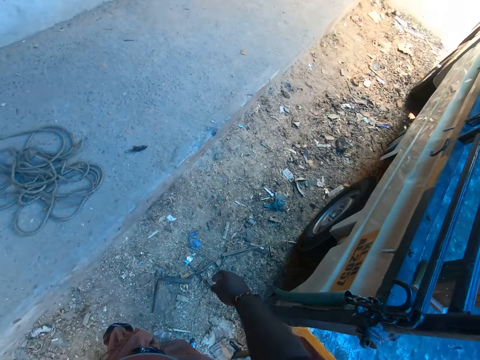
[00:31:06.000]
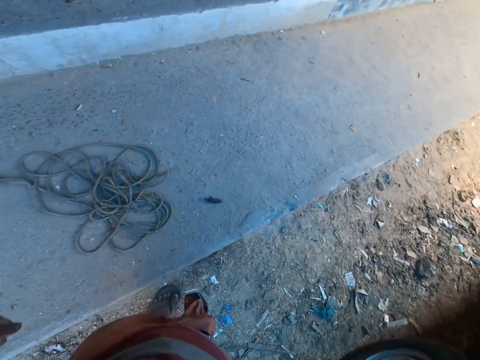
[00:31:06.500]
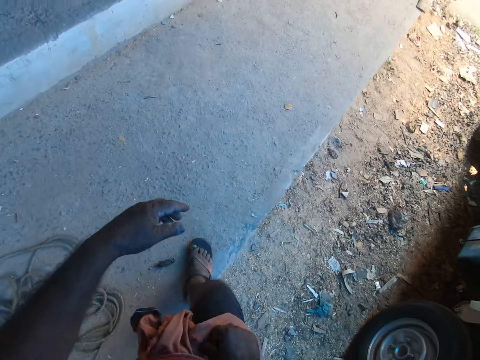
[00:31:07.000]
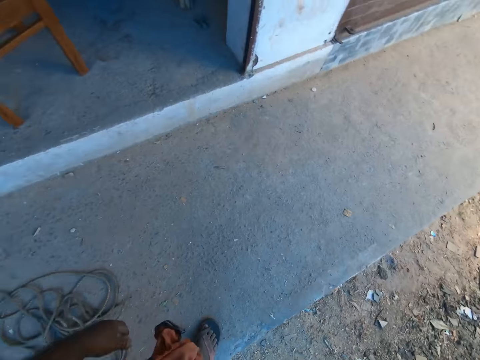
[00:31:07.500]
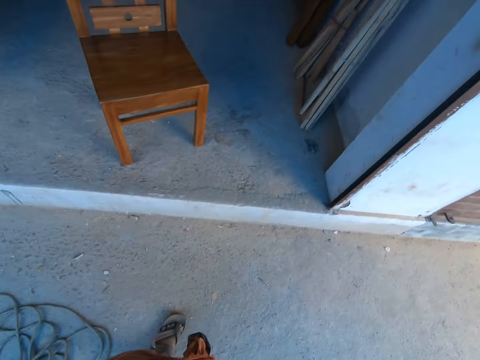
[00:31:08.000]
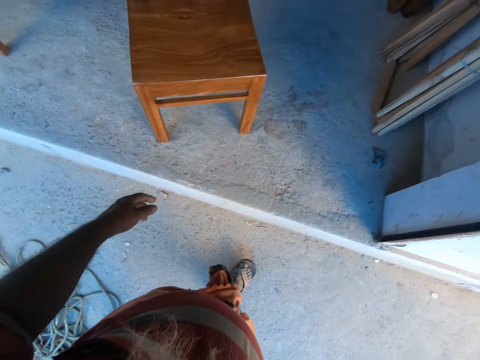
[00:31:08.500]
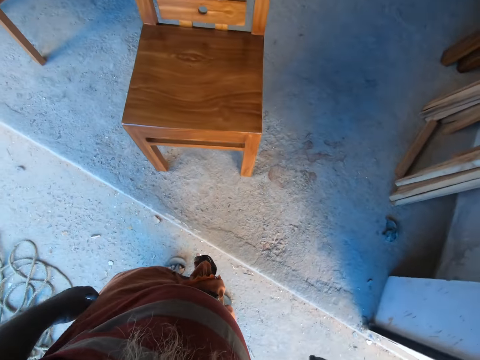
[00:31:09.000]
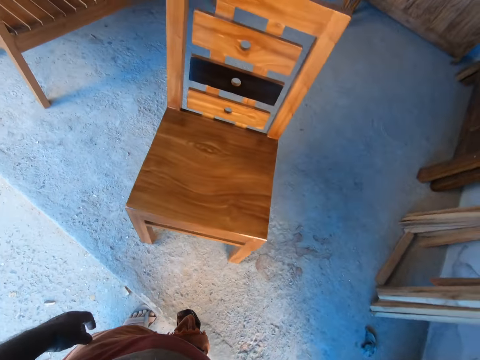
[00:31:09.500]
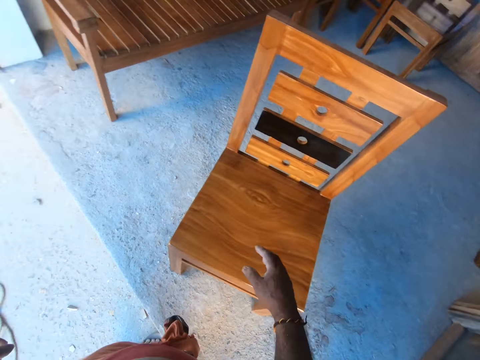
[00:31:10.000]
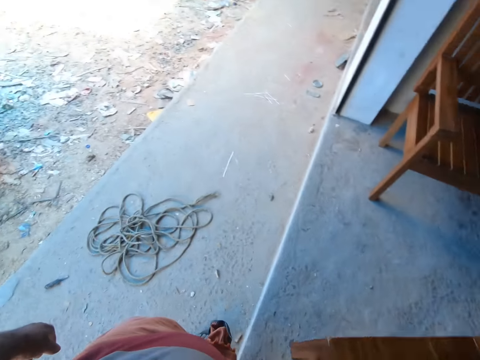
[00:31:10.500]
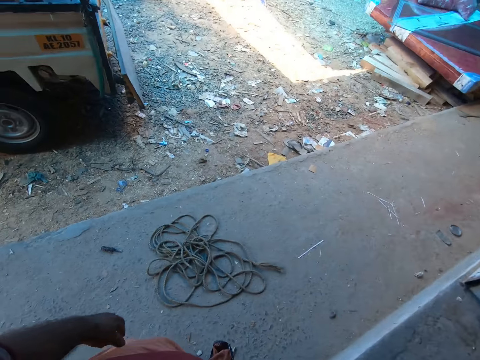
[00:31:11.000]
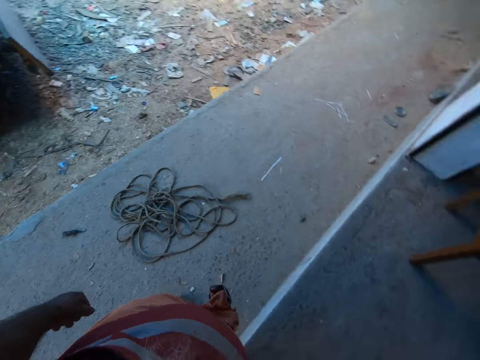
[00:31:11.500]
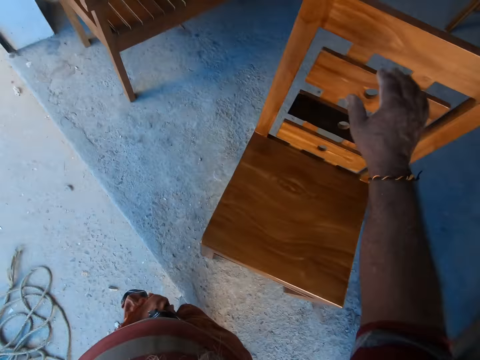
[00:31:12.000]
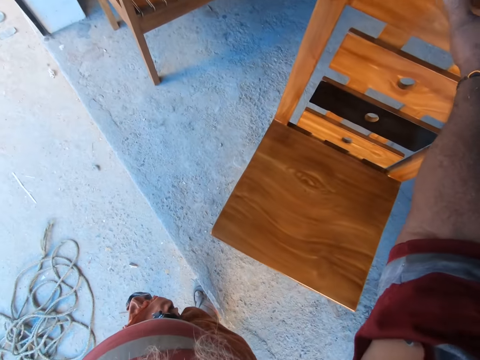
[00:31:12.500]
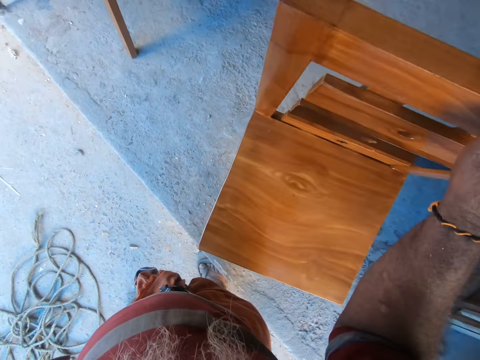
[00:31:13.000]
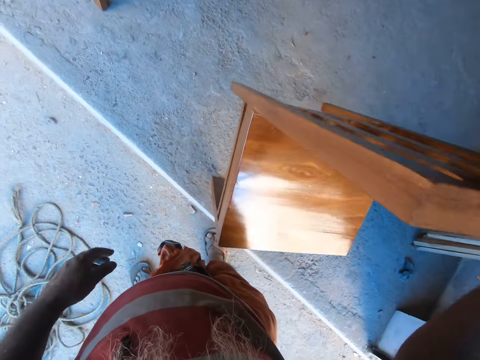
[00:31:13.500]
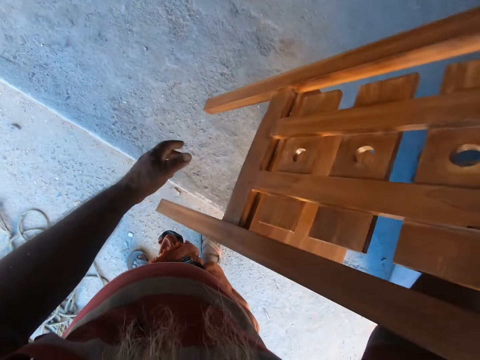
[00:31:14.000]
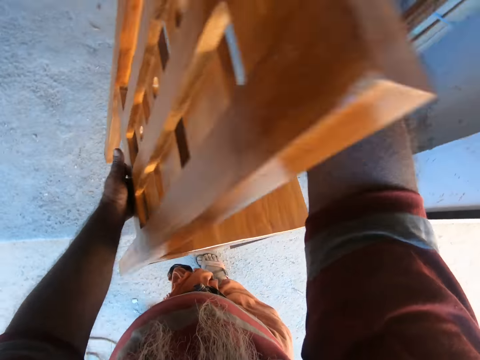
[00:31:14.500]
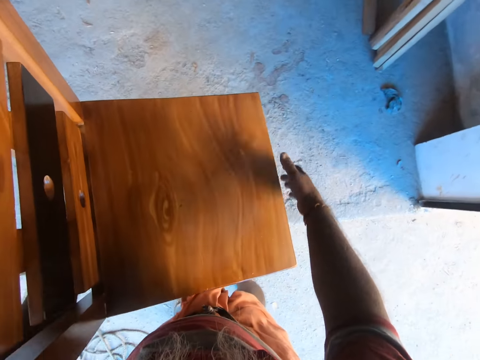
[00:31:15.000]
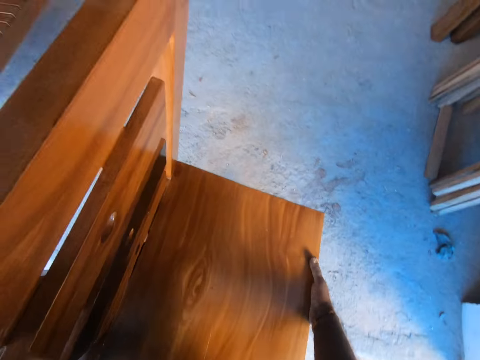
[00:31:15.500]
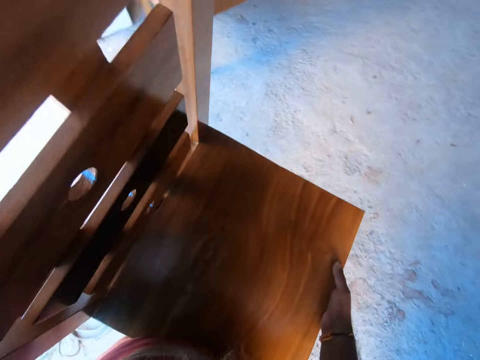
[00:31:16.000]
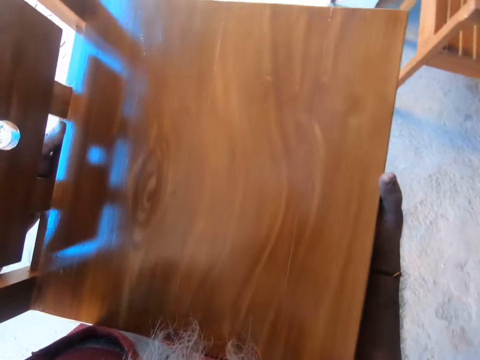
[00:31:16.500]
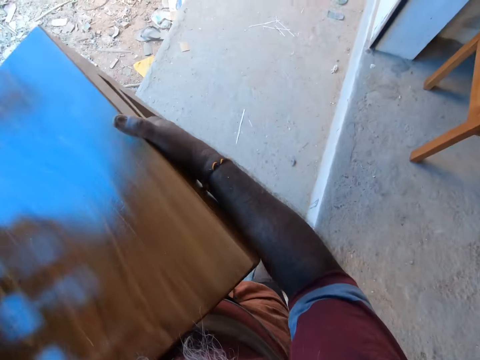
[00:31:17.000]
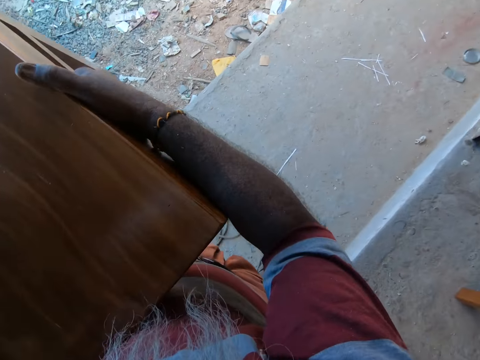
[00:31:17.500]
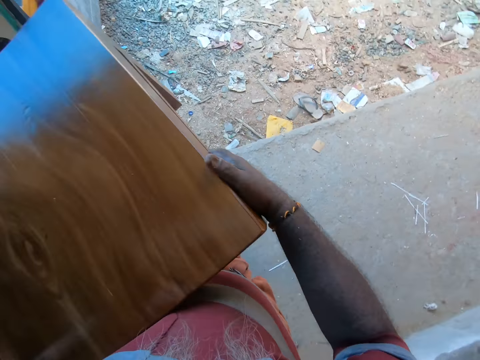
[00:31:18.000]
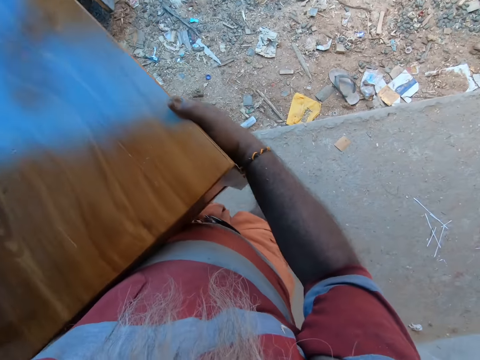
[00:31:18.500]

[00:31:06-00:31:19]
A man talks to the camera wearer. The camera wearer responds. He lifts the chair with his right hand. He carries the chair with both hands.

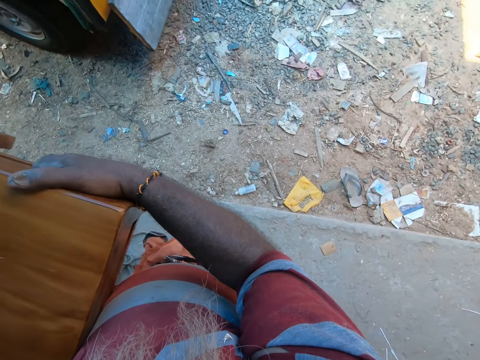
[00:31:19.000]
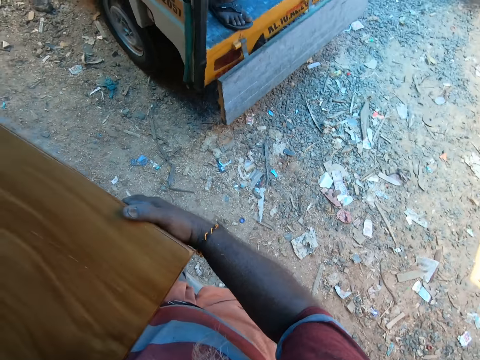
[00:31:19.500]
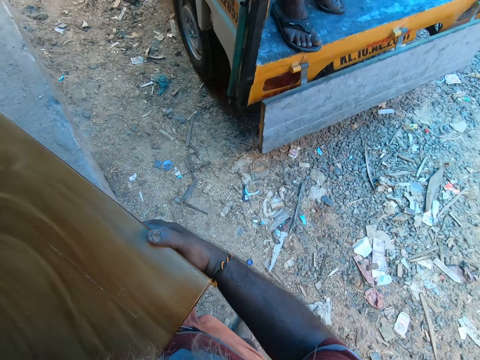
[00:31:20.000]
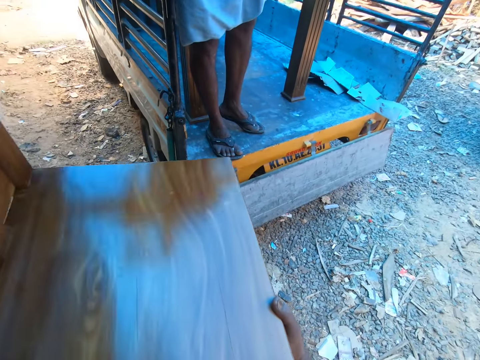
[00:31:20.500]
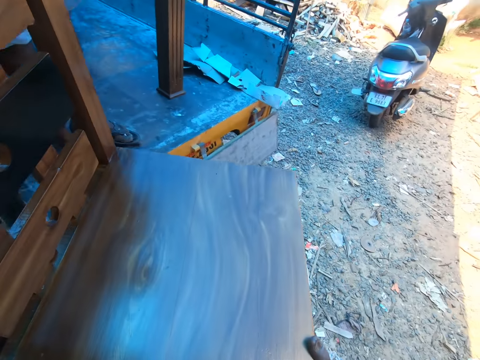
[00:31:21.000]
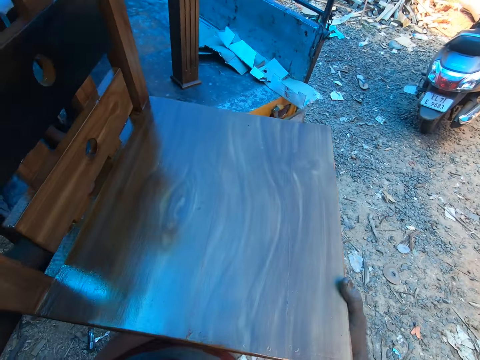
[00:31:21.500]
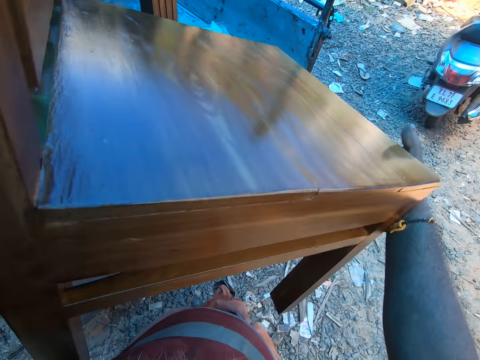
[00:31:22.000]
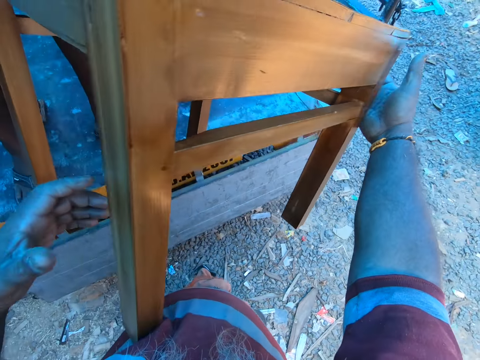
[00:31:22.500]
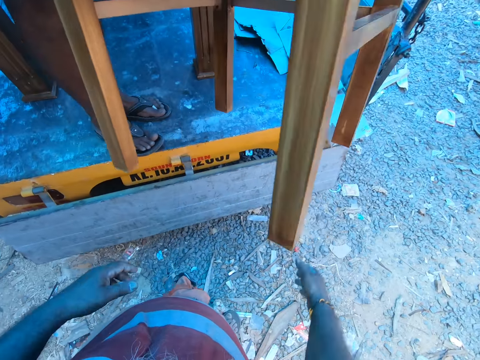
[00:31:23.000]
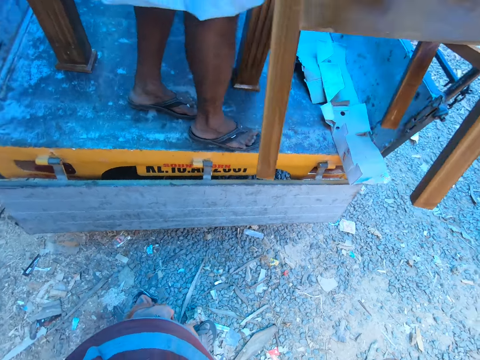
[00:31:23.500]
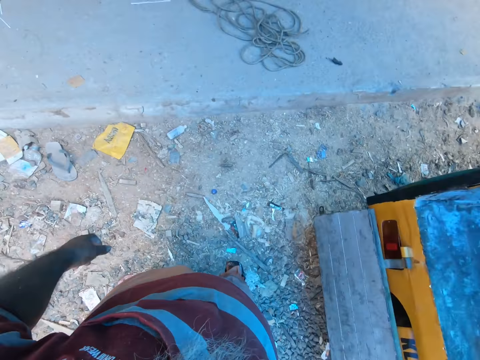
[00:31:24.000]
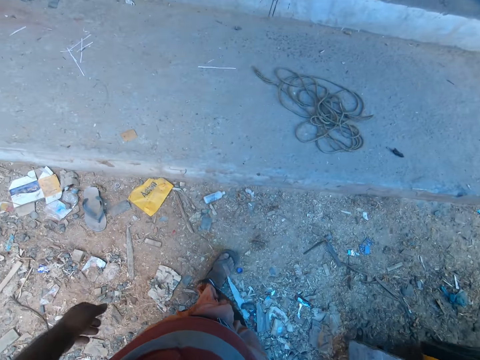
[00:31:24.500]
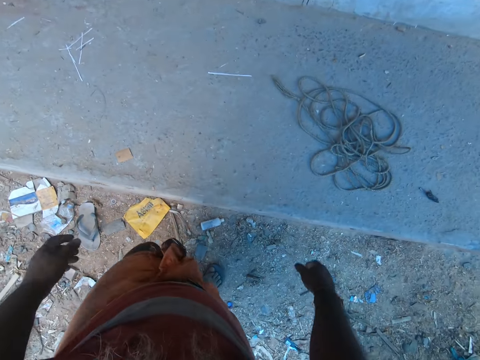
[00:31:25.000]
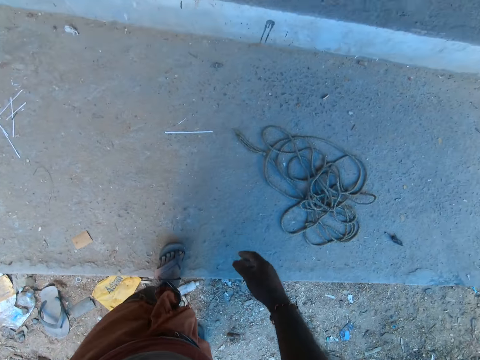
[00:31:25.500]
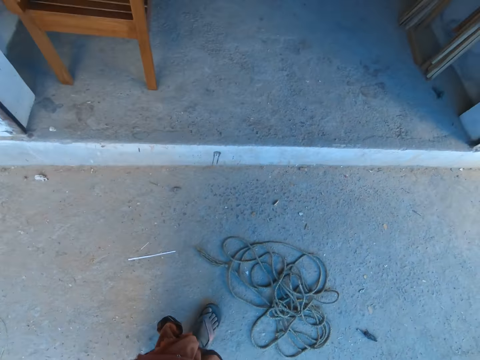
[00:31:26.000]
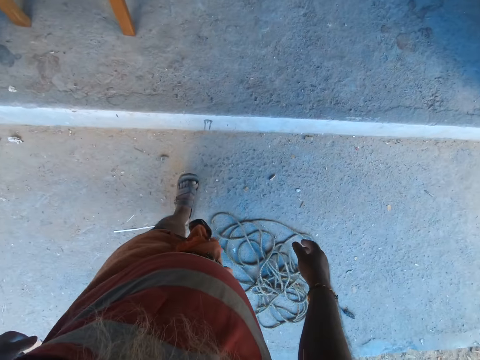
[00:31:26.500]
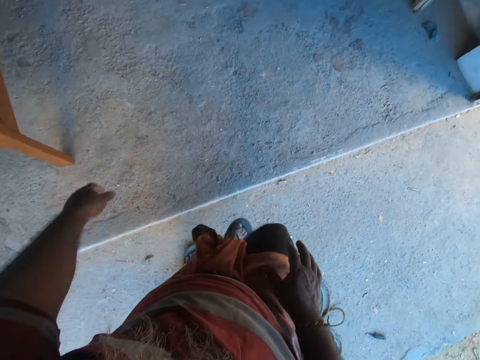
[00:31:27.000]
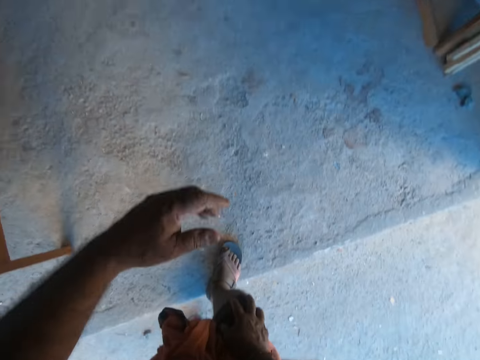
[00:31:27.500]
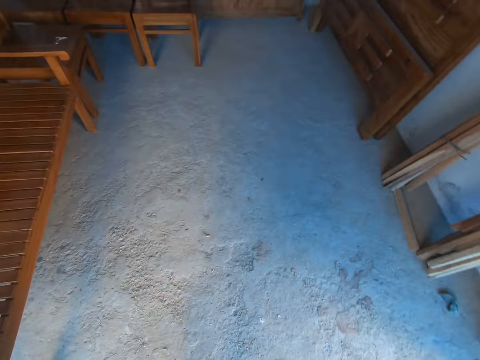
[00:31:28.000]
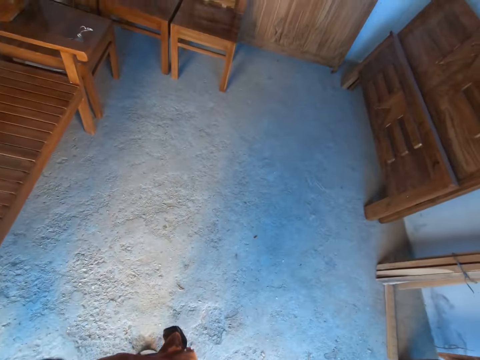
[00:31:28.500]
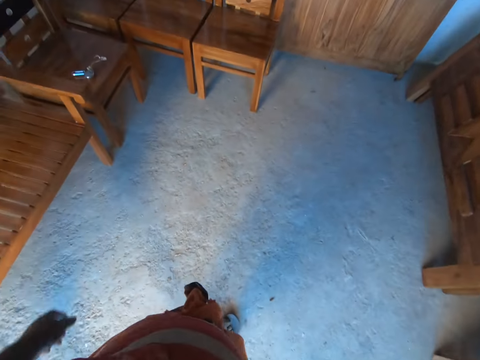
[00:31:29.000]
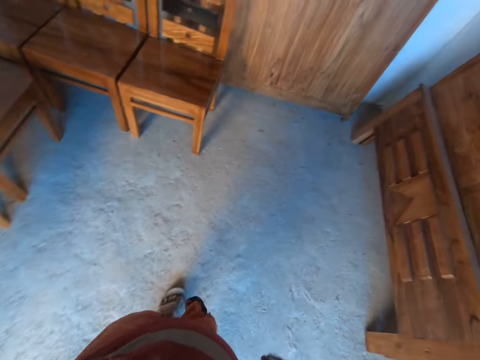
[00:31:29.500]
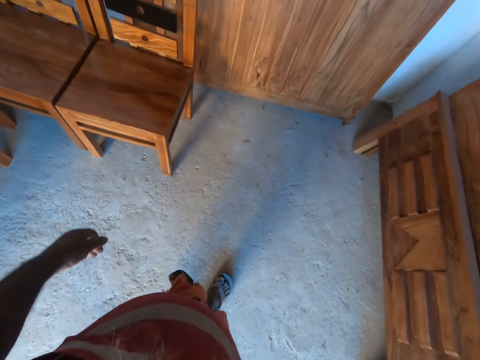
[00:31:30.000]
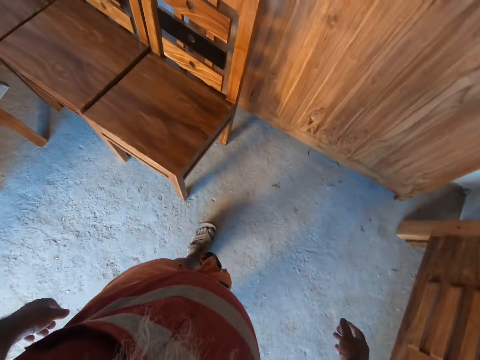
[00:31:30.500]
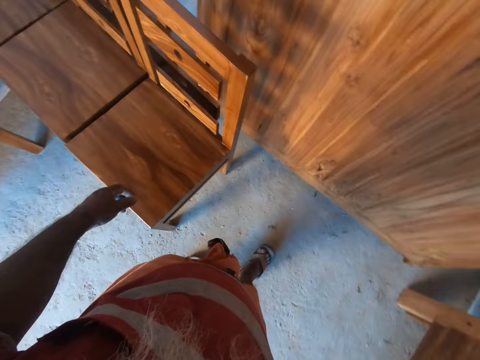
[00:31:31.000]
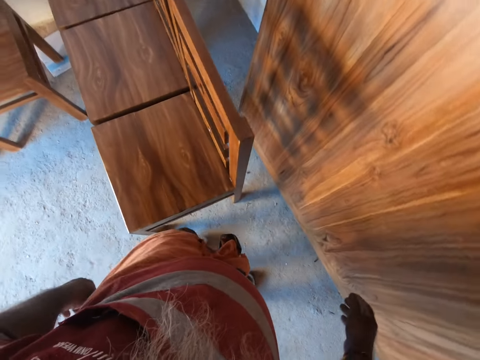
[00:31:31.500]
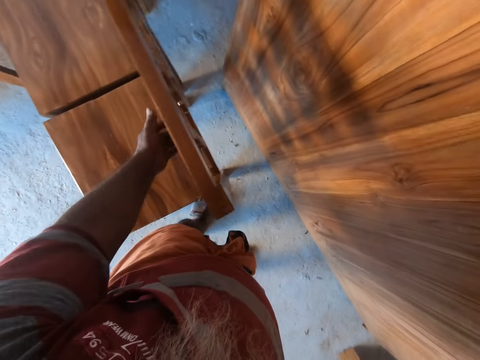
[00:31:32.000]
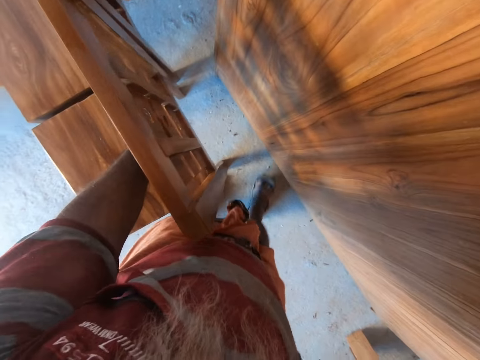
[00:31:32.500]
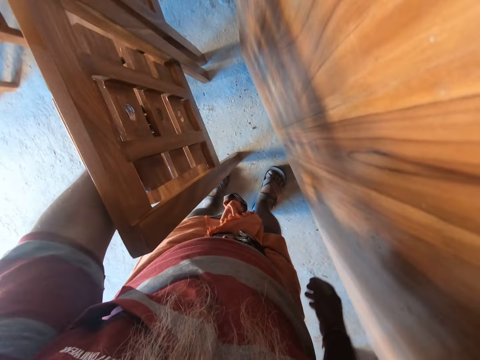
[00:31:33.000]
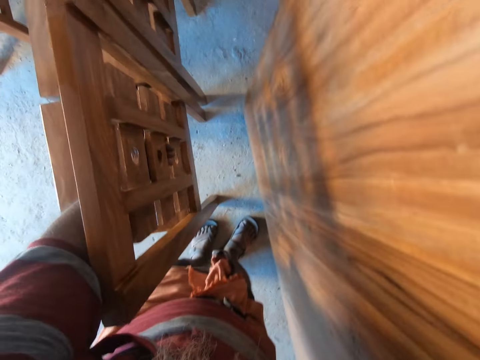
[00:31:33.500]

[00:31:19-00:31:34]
The camera wearer walks. He passes the chair with both hands to the man. He walks. He carries a chair with his left hand.
